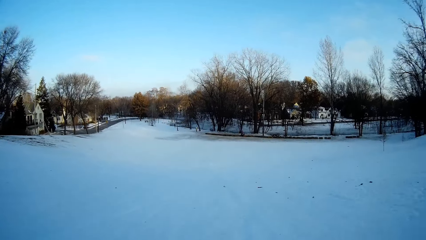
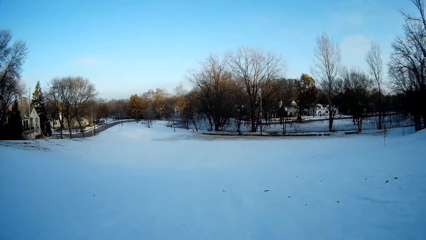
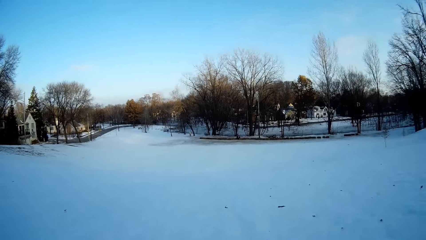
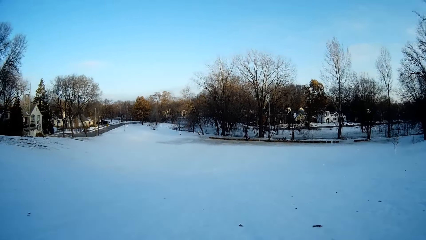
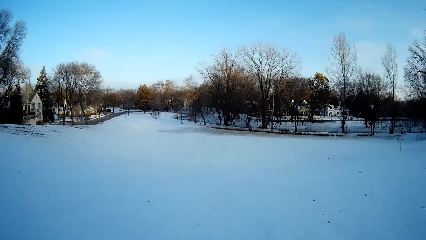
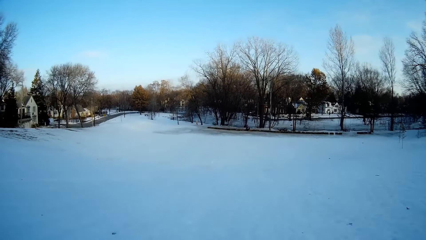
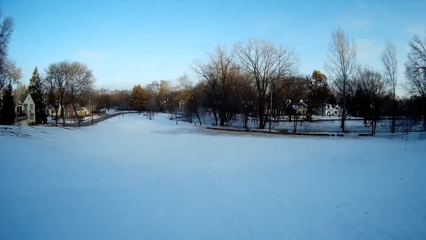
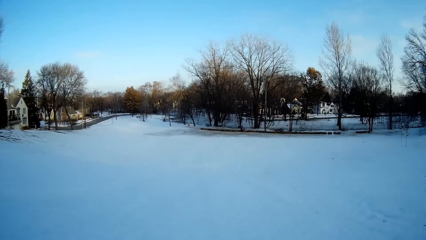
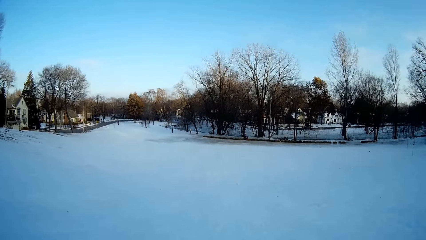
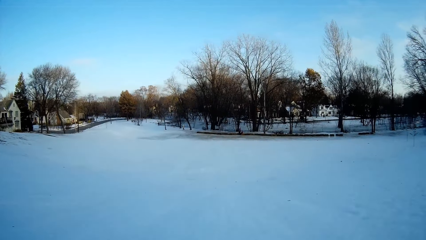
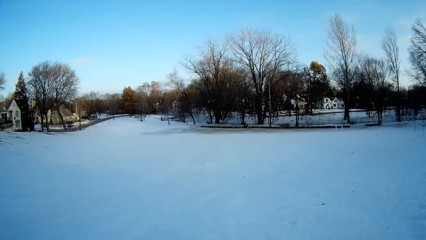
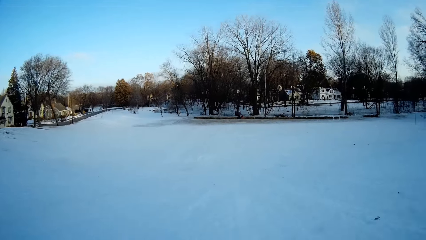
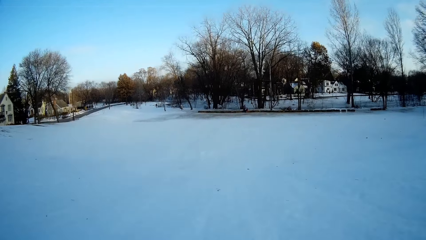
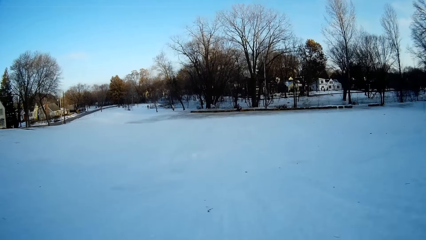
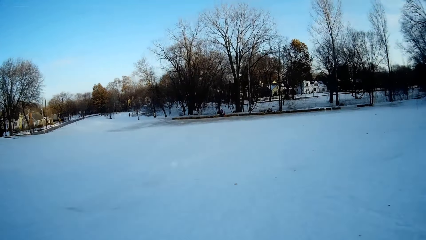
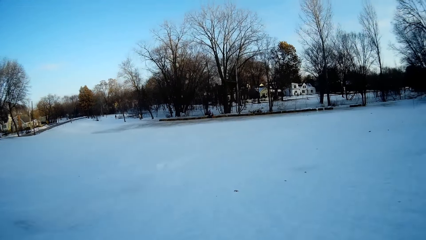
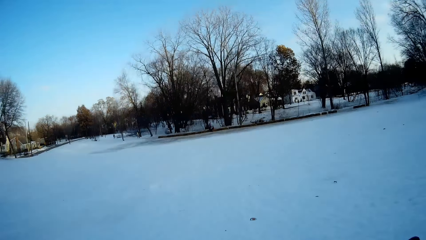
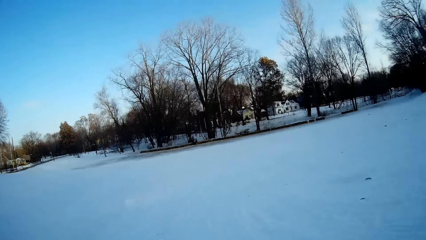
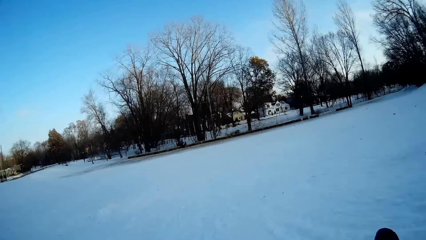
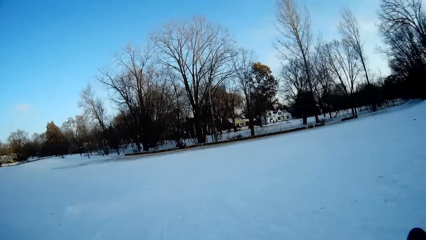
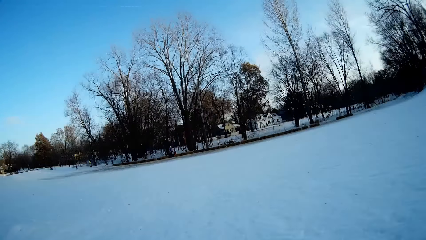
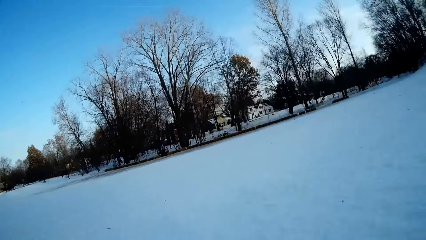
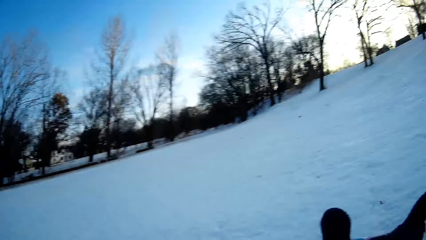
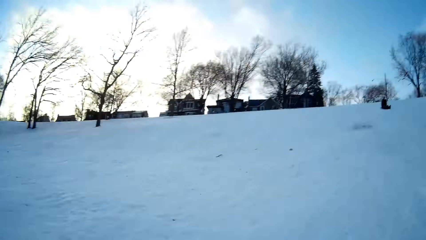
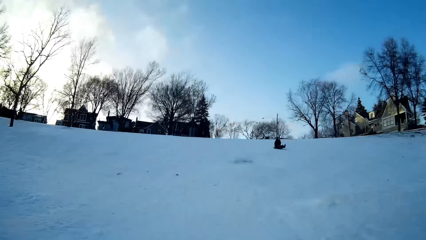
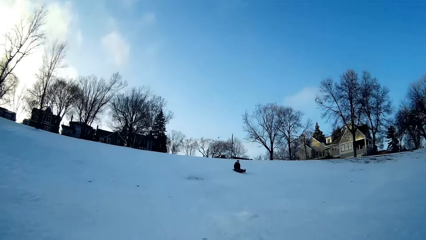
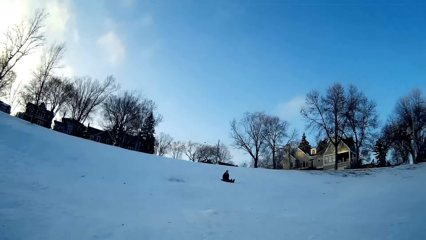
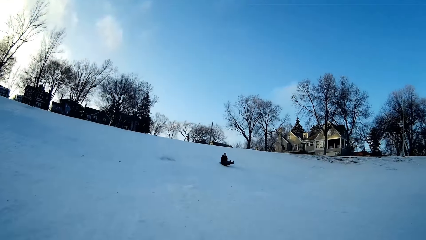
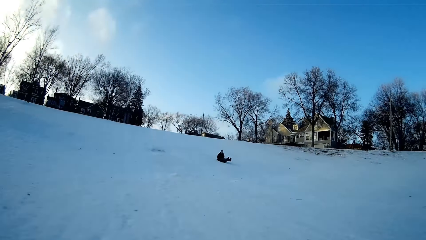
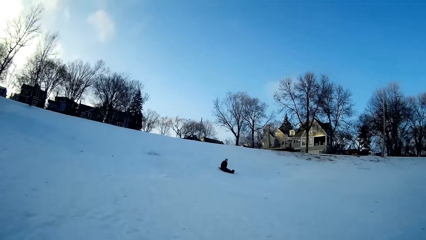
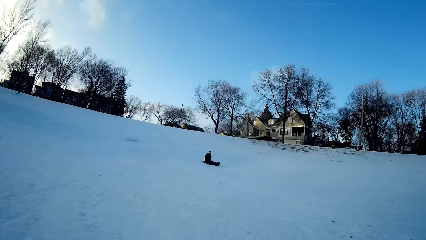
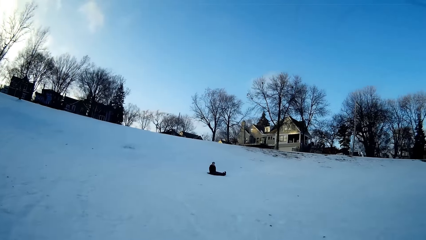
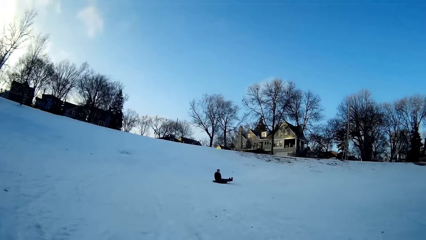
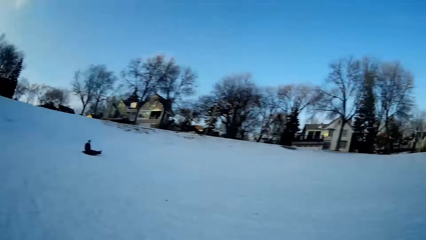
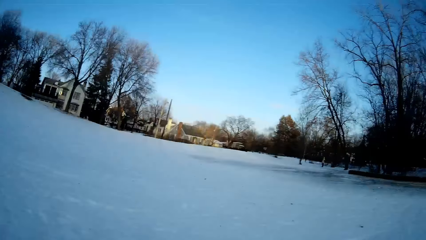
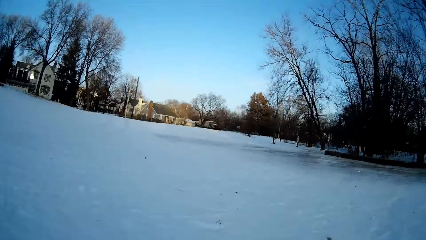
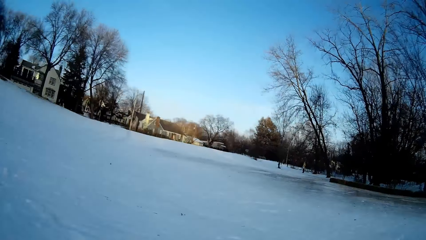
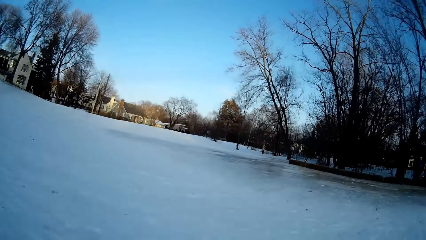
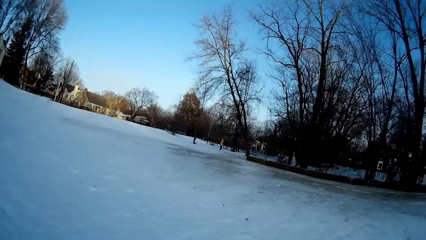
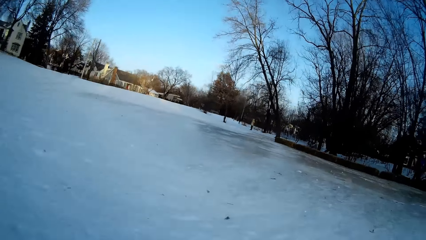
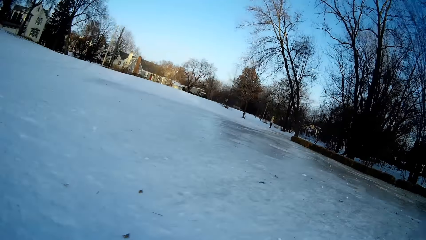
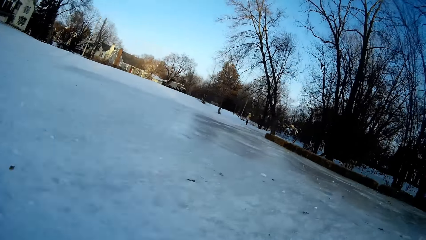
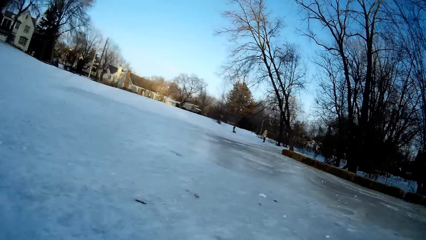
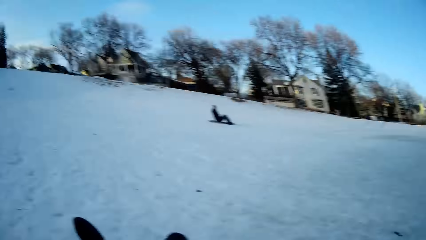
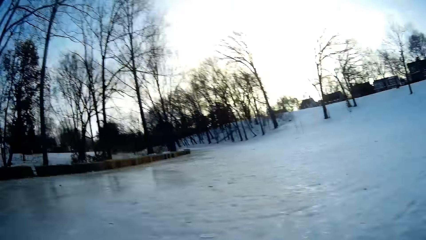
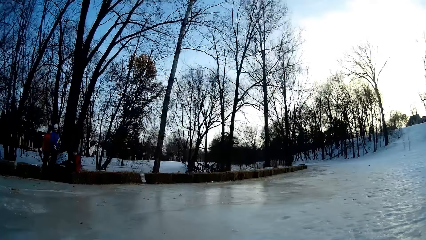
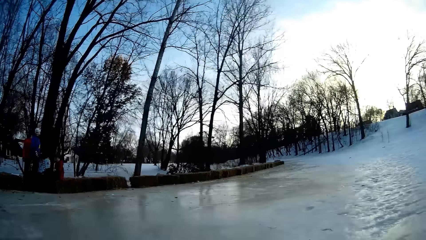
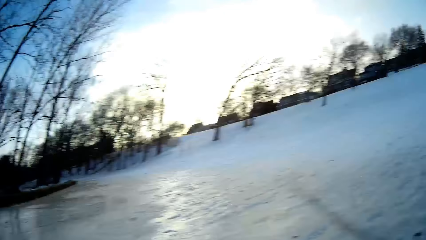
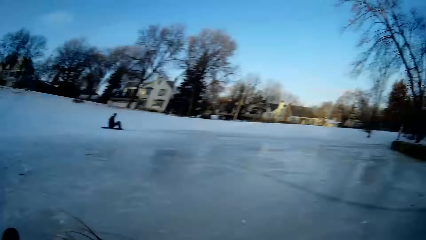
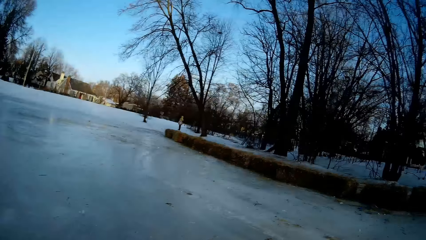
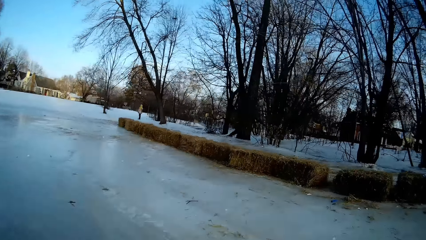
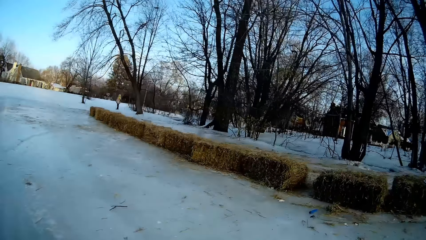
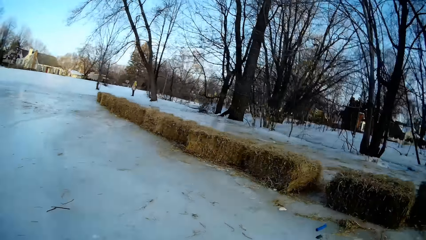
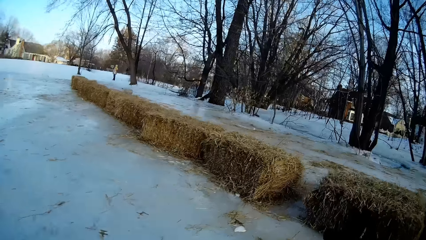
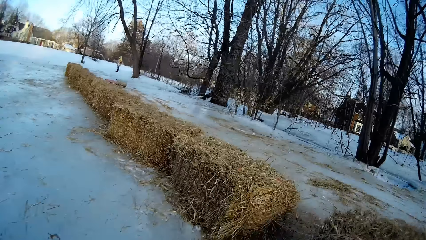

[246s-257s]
The camera wearer treks in the snow. A person slides in the snow.

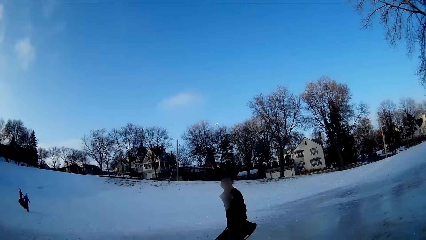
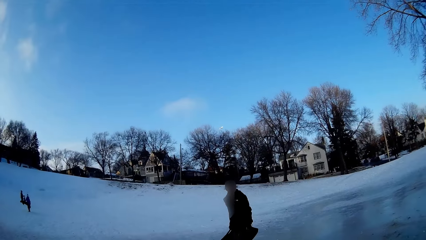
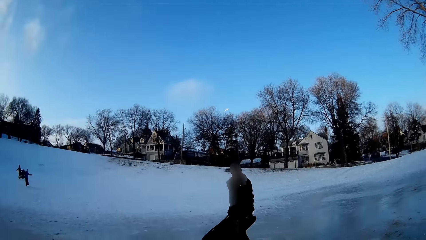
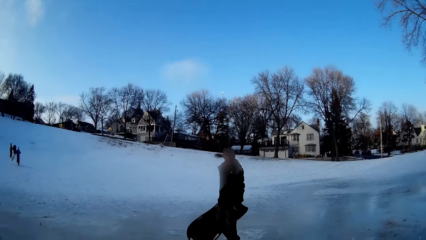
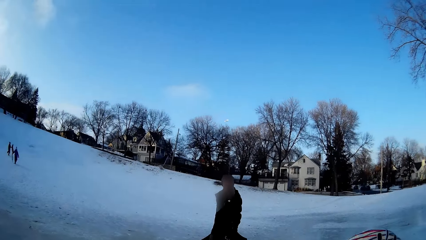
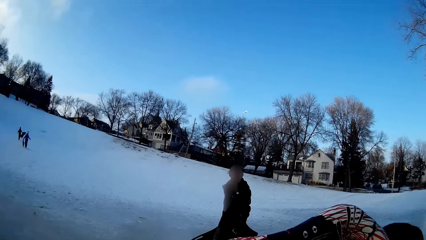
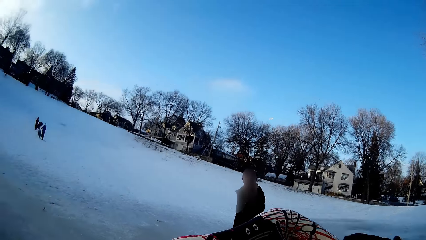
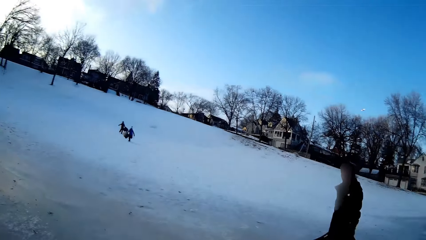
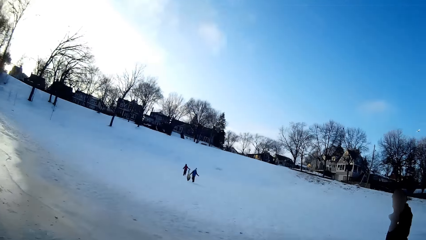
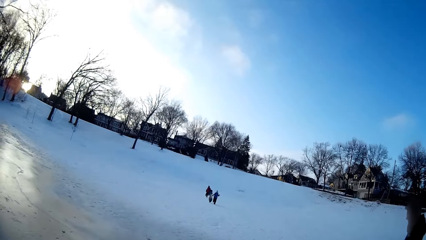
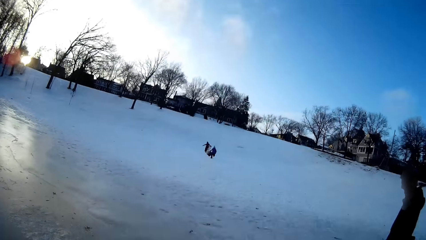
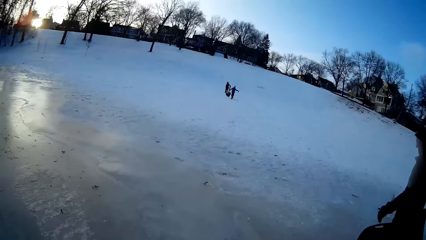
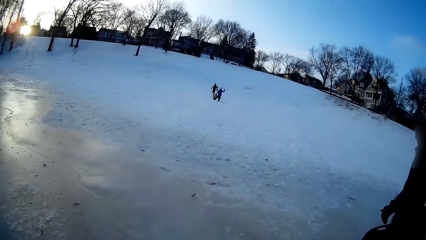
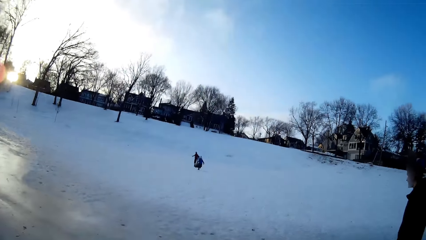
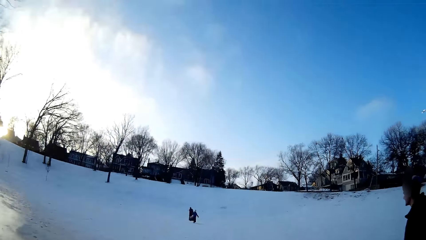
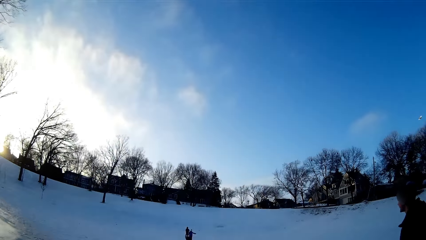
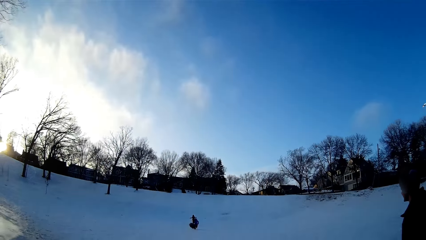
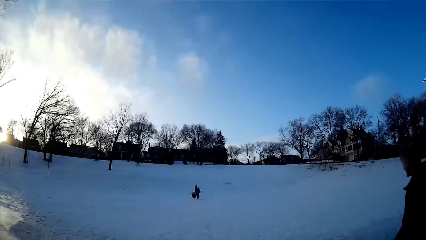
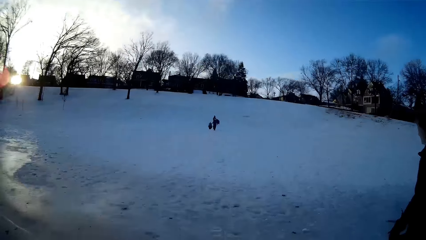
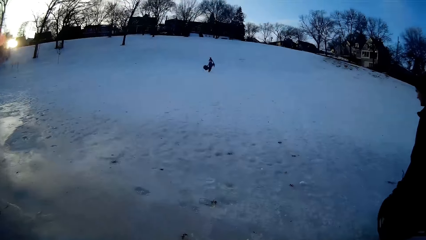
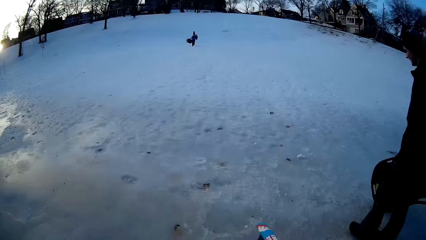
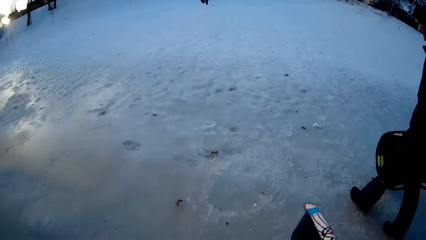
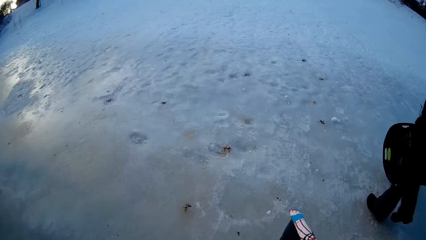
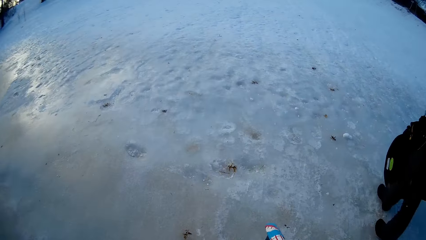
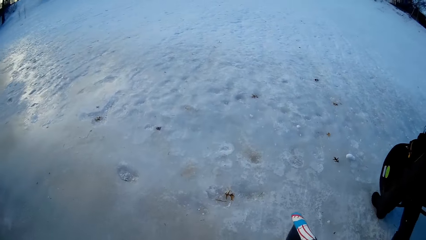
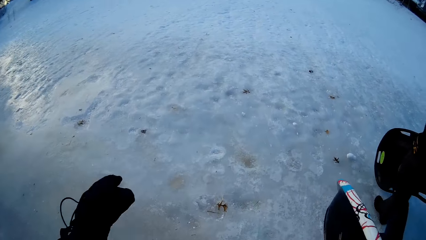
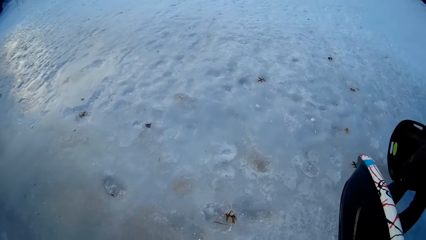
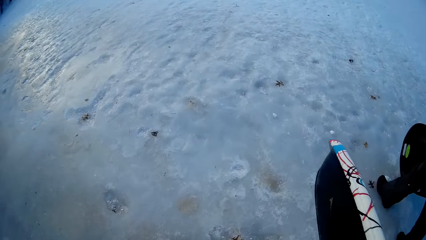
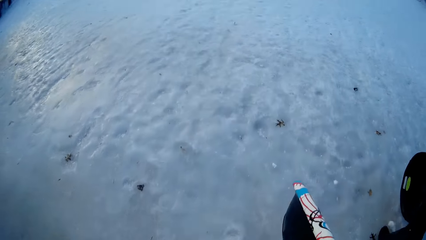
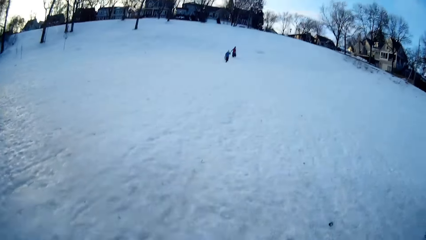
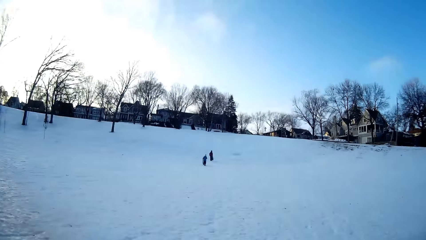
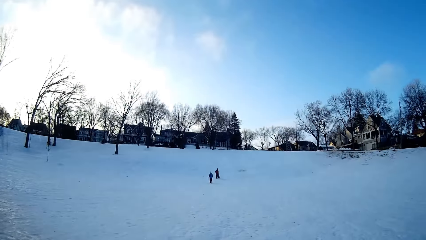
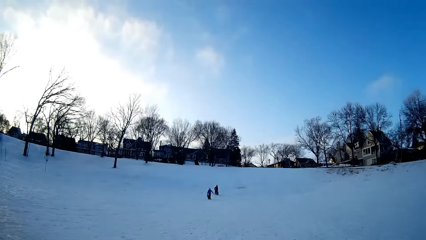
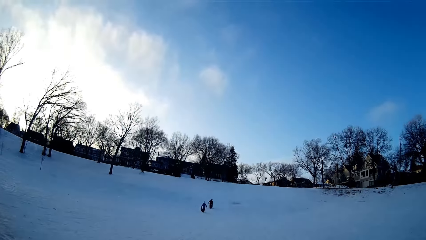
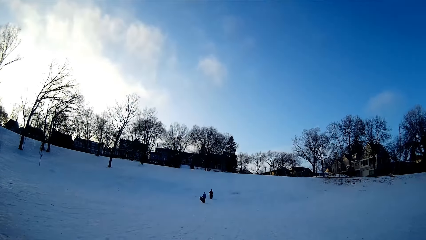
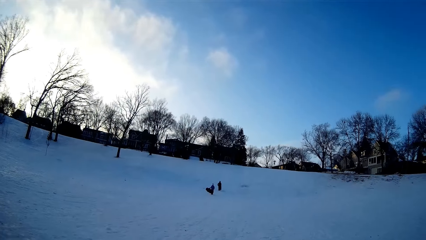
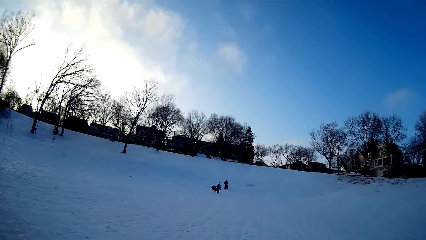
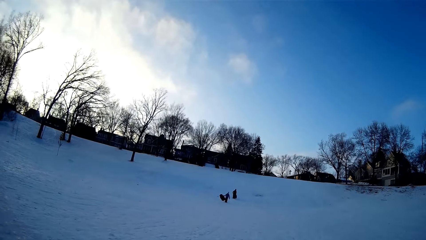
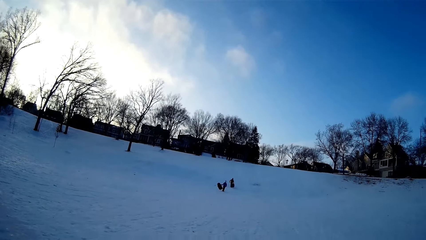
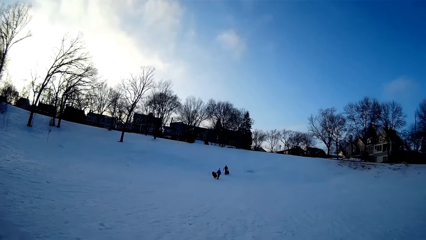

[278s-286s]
A man and a girl walk to the top of the field. Another man walks holding the snowboard. The camera wearer walks with the other man to the top of the field, holding a snowboard.
